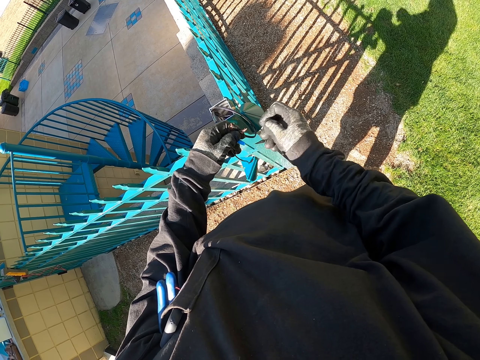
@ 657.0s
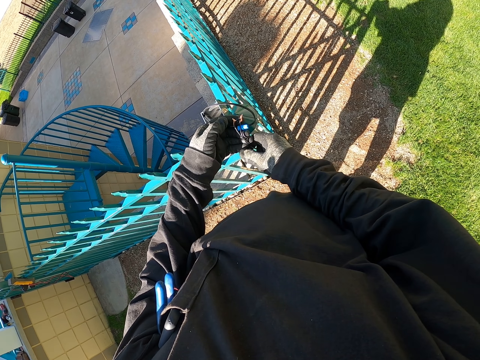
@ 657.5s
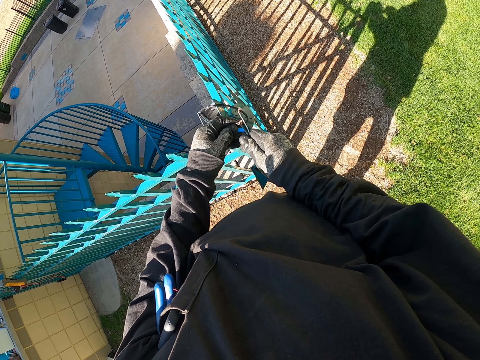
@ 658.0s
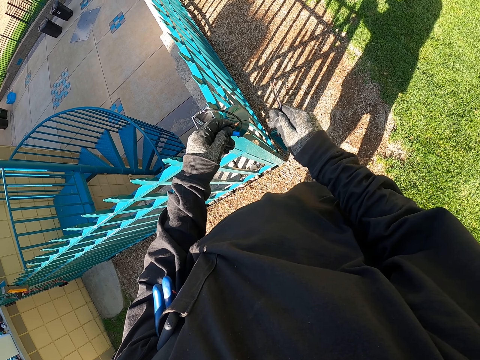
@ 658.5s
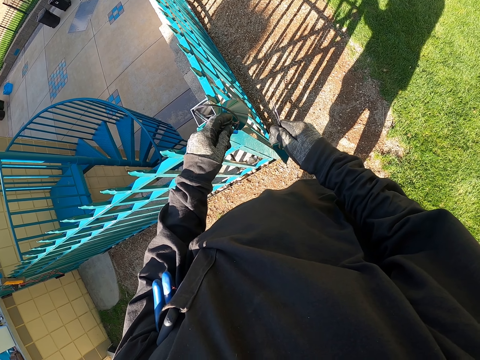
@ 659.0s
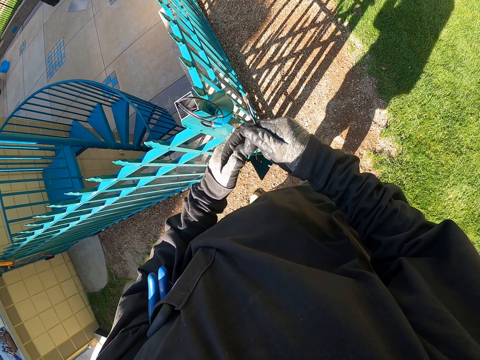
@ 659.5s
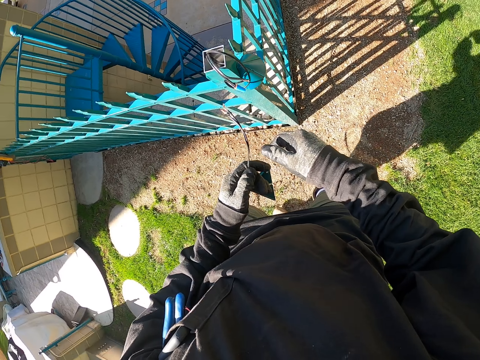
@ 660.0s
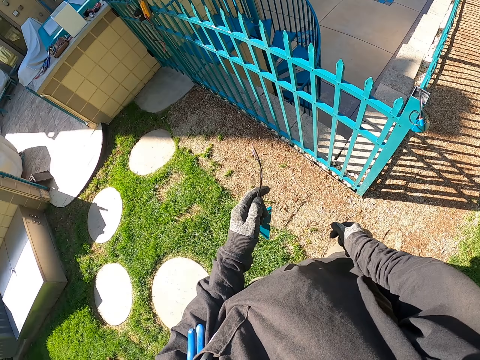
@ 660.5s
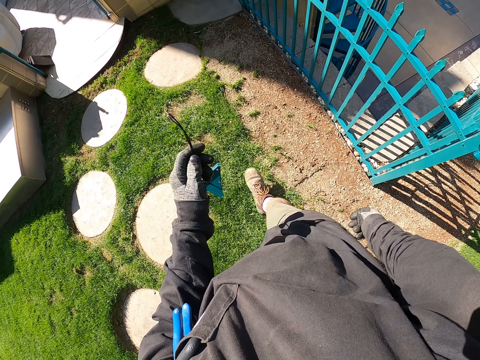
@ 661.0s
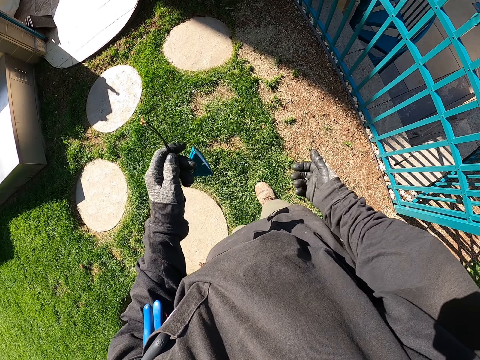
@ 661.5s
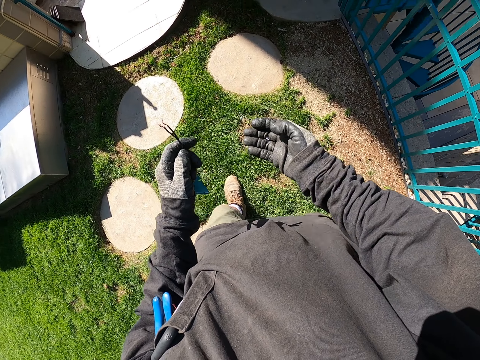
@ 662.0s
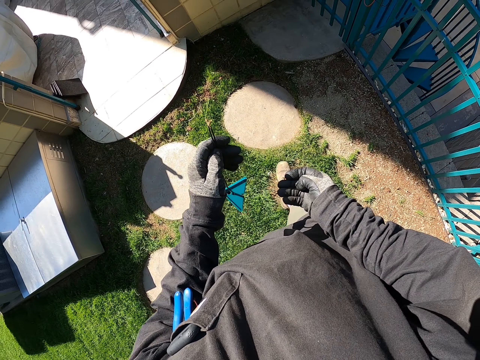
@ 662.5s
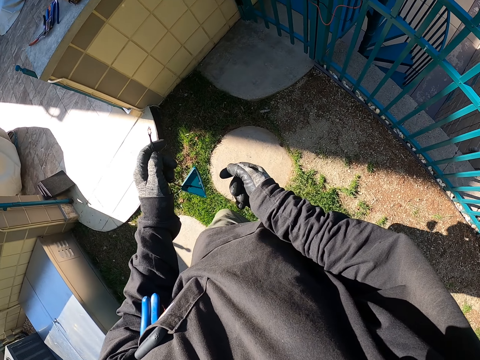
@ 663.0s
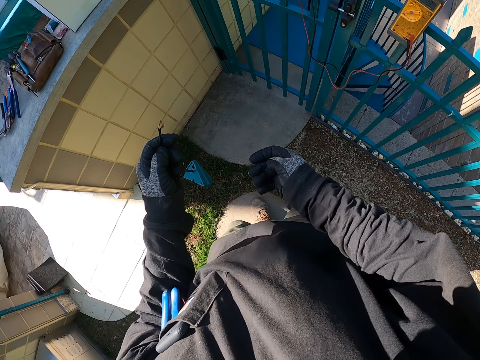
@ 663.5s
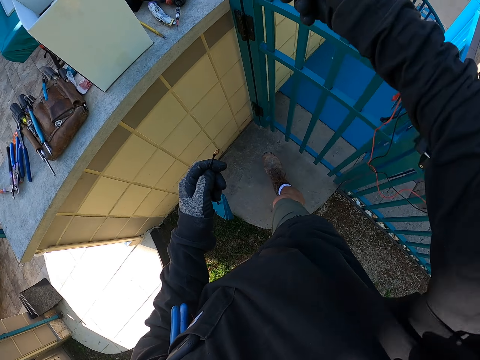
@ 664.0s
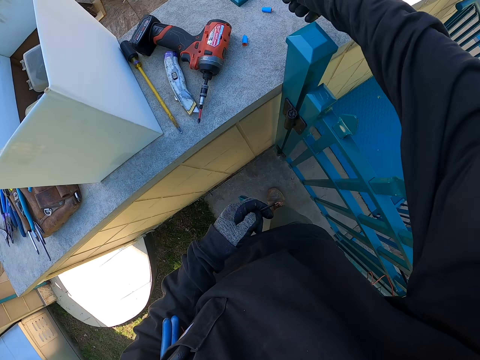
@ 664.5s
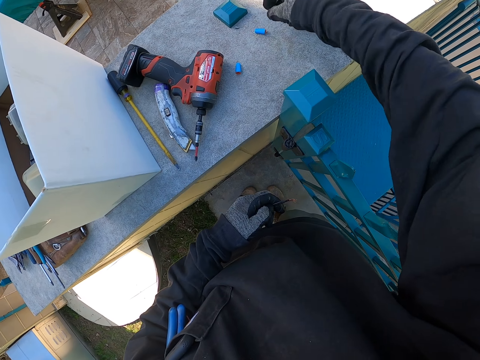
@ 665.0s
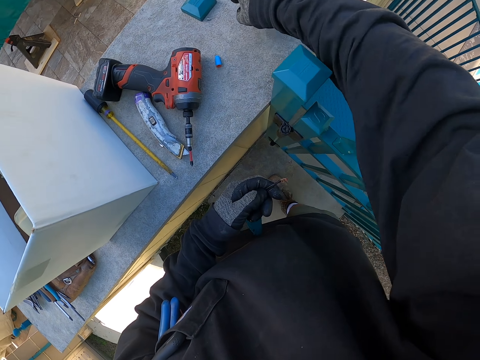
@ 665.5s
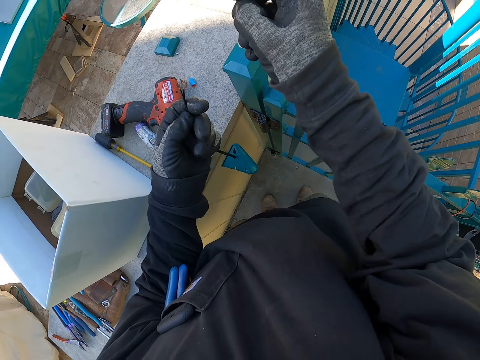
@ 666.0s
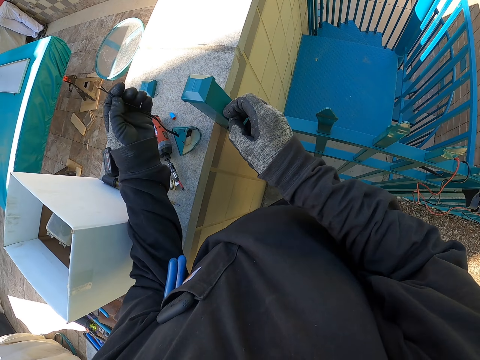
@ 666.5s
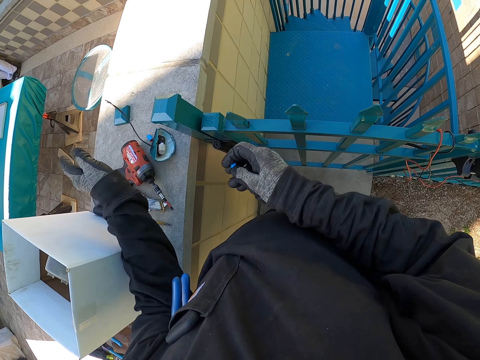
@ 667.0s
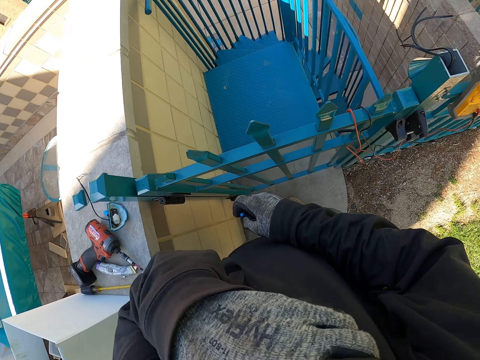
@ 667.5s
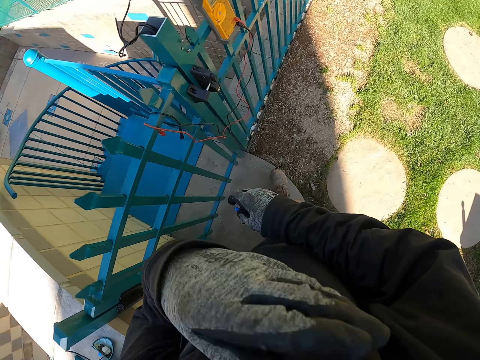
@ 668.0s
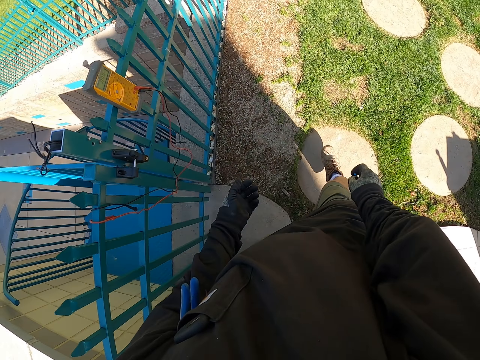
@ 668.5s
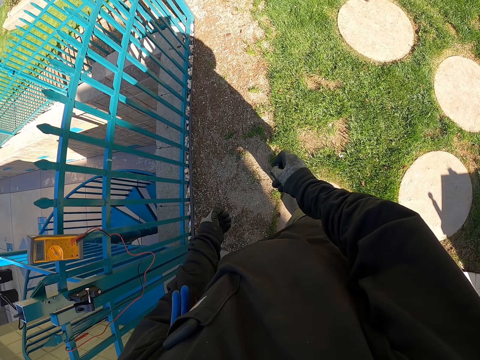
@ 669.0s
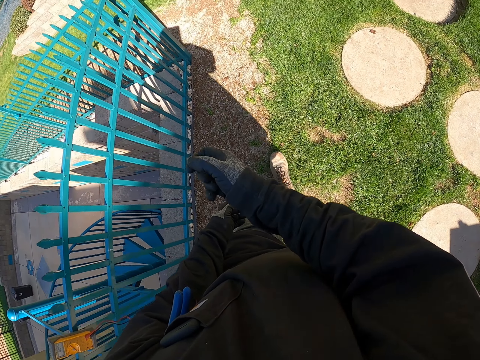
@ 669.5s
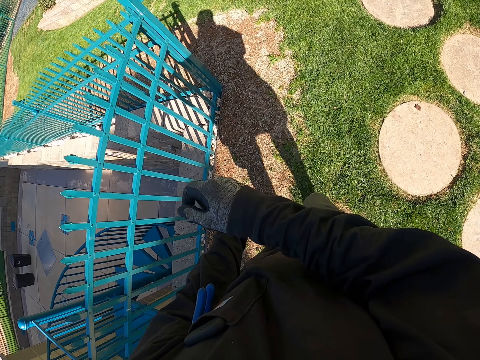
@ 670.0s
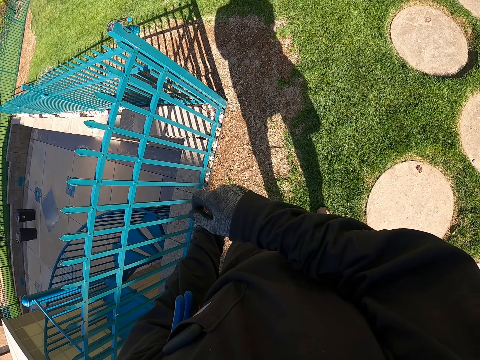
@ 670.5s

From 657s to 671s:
The camera wearer disconnects the top lid from the fence cables. He holds something. He carries the top lid to the wall. He walks around the compound. He drops something on the wall. He picks the pipe insulator from the wall. He drops the top lid bulb on the wall. He wipes his face with the hand on his way along the fence. He walks around the compound.

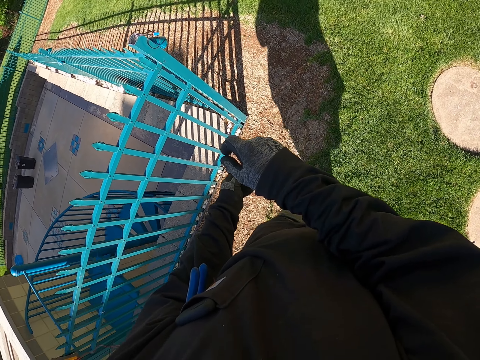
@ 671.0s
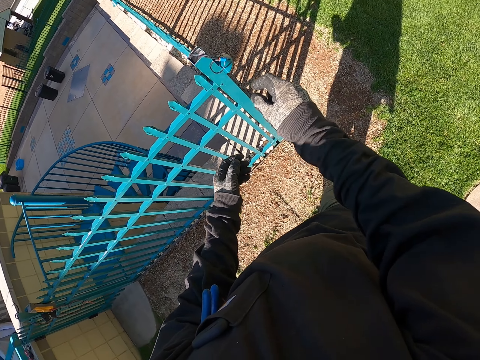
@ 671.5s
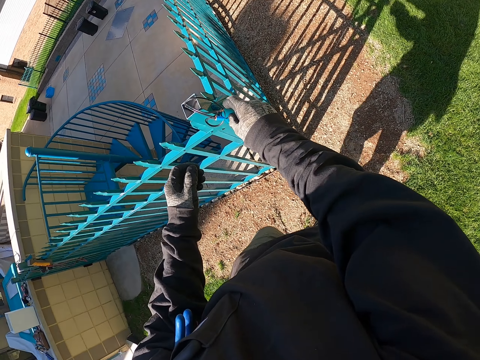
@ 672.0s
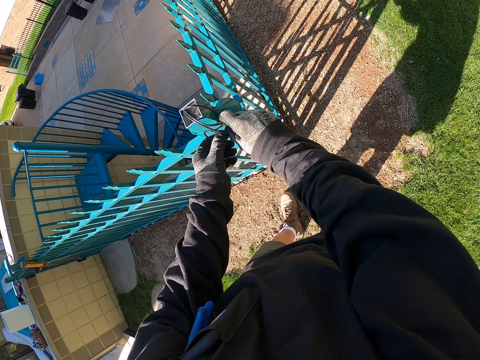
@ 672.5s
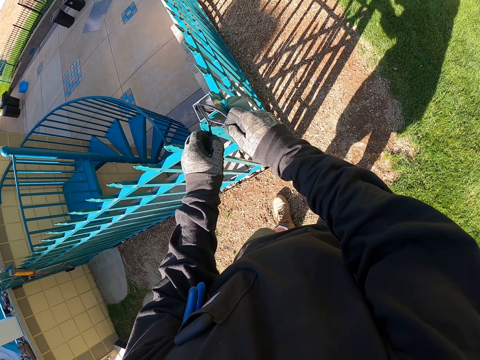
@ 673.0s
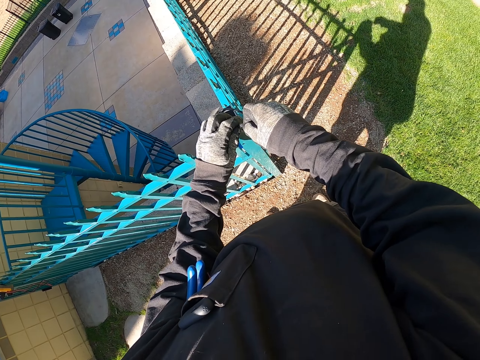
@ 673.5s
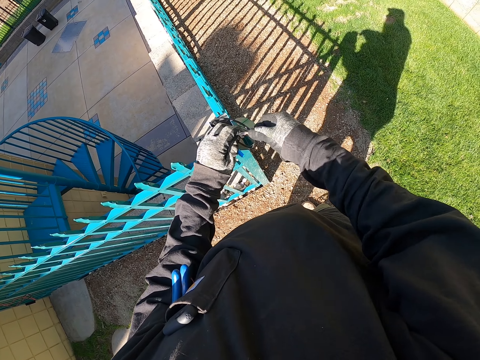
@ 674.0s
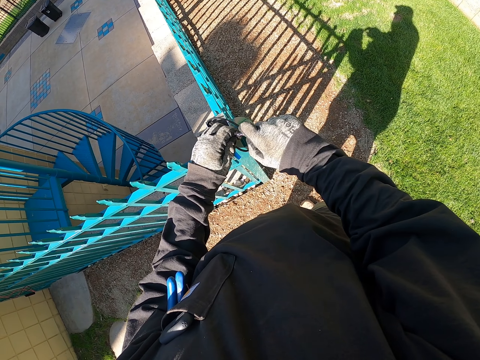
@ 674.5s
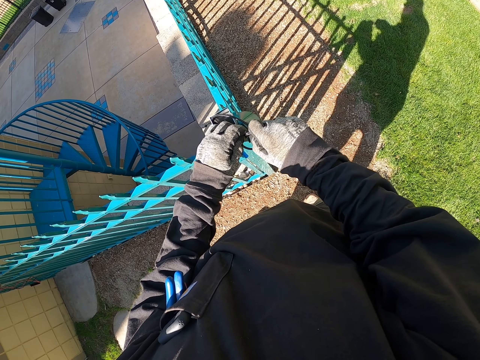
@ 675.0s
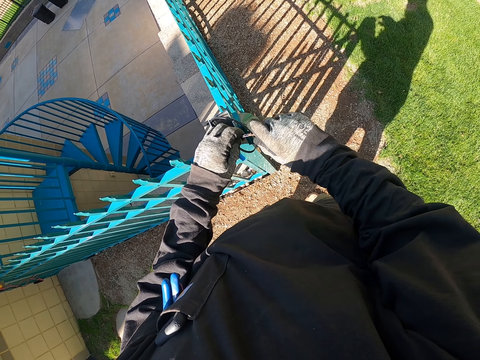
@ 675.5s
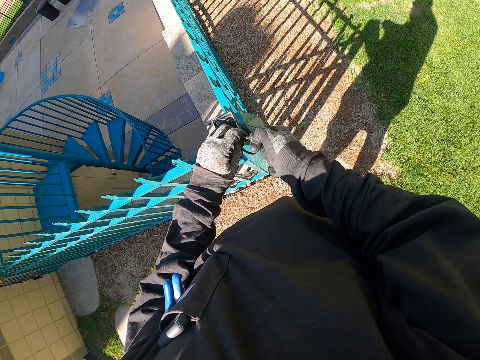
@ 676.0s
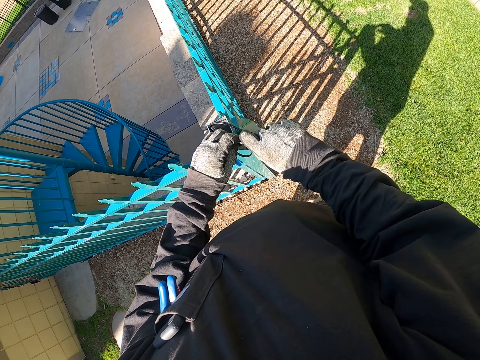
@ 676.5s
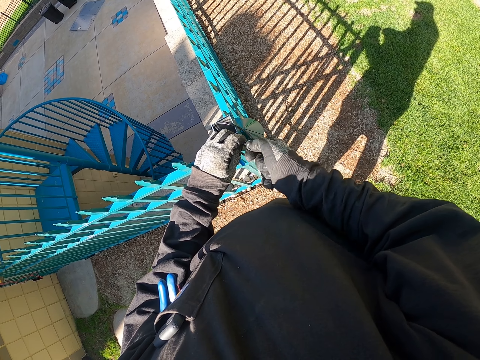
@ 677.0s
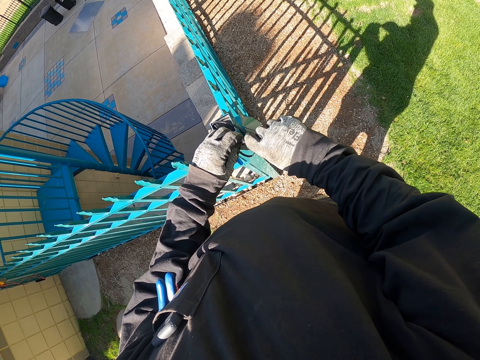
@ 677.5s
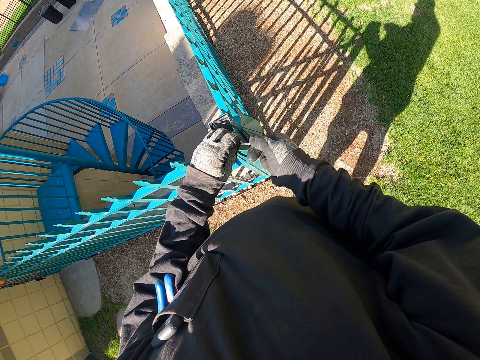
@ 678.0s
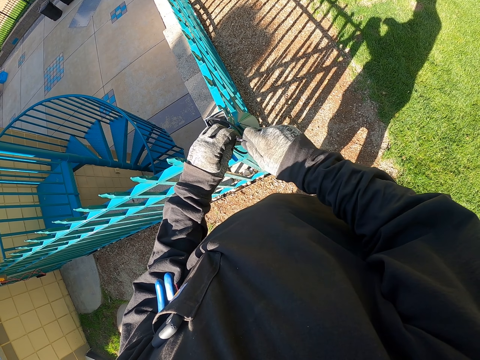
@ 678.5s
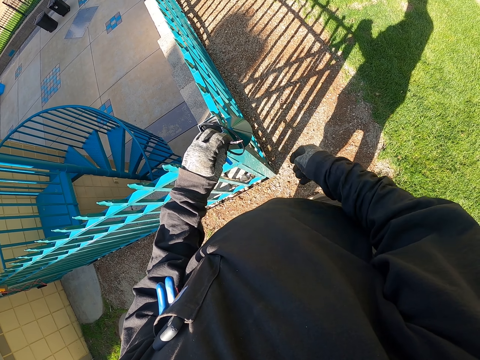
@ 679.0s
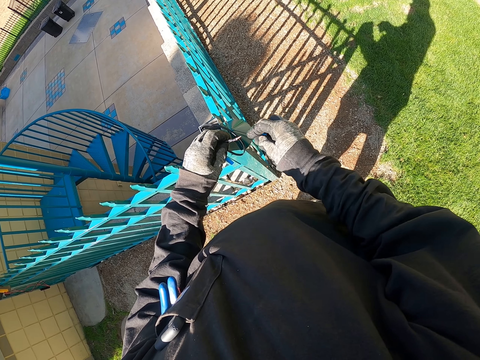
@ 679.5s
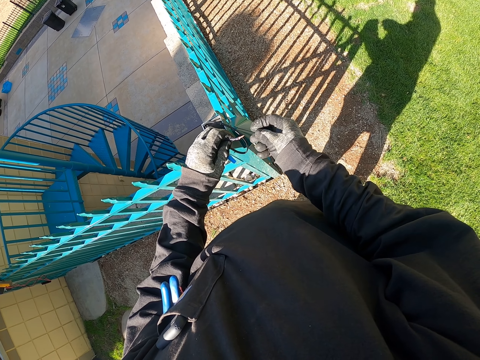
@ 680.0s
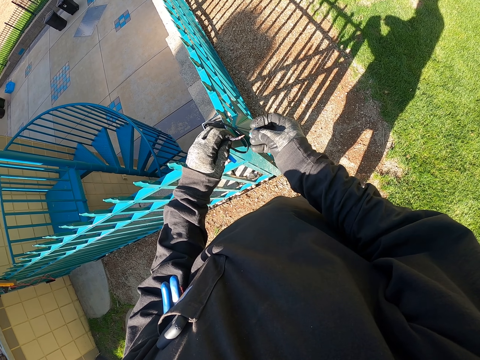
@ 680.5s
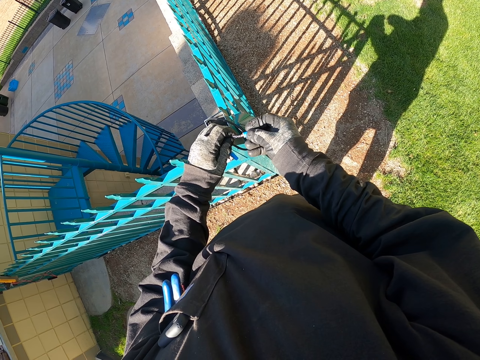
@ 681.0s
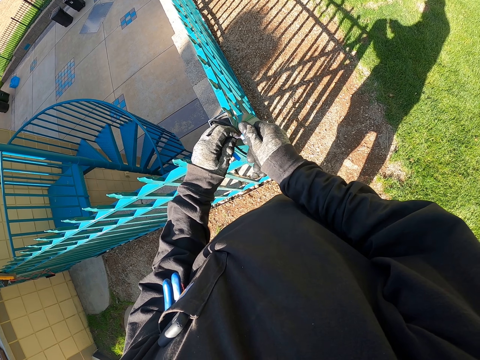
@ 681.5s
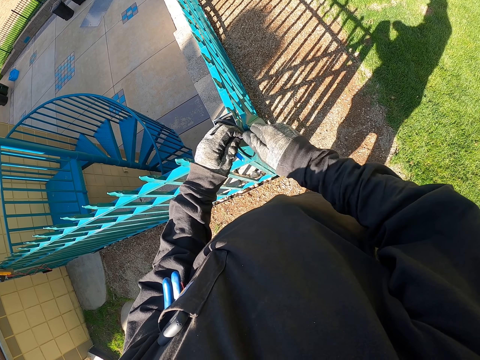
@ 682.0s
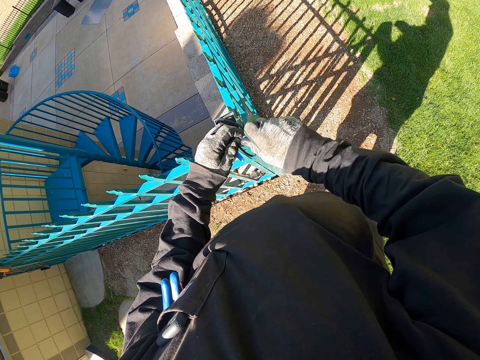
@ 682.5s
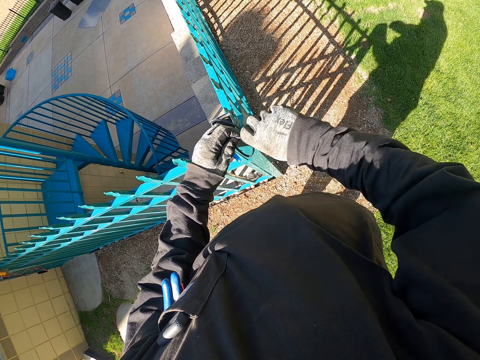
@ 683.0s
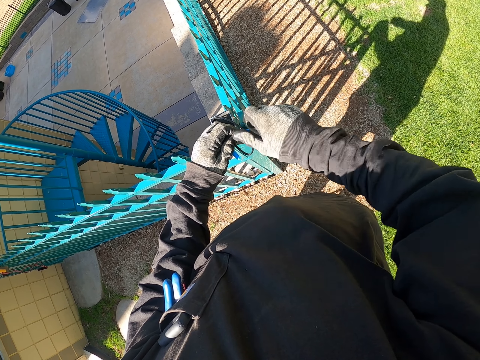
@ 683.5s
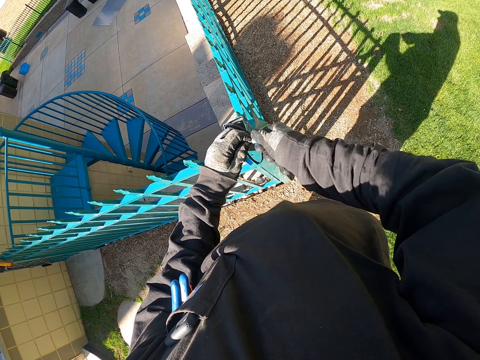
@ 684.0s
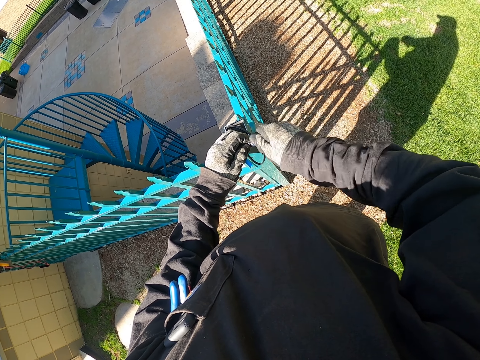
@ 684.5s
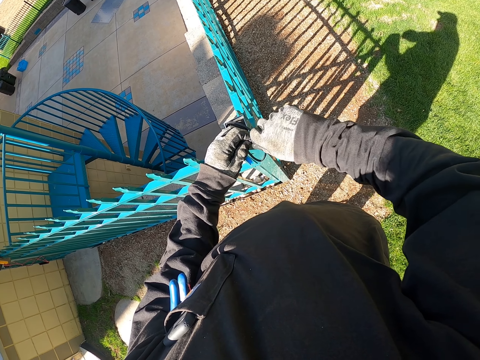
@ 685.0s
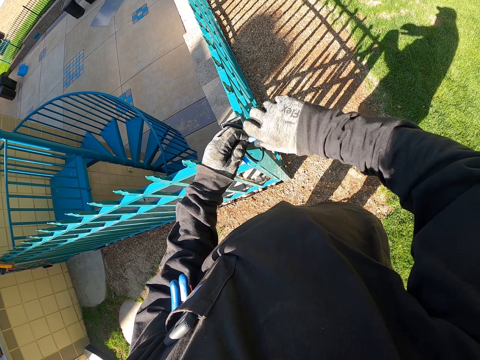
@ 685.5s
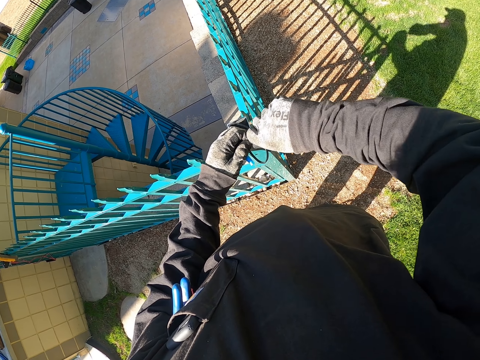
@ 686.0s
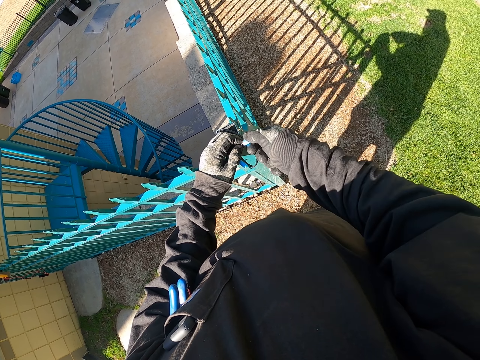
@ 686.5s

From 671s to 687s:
The camera wearer touches something. They stretch cables on the fence pillar. They fix something. They roll the edge of the cable. They touch something. They fix something. They tighten a pipe insulator on the cable. They touch something. They fix something.
